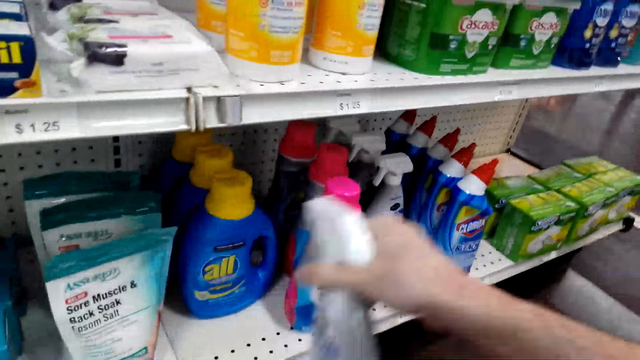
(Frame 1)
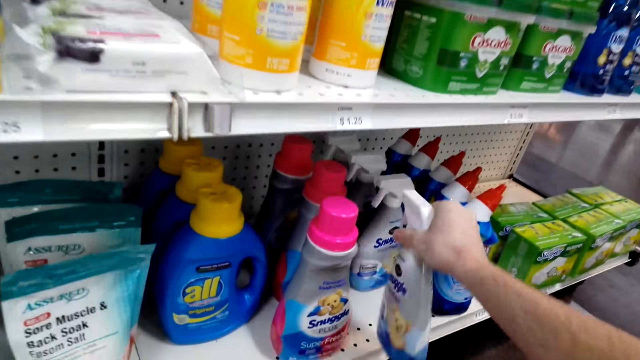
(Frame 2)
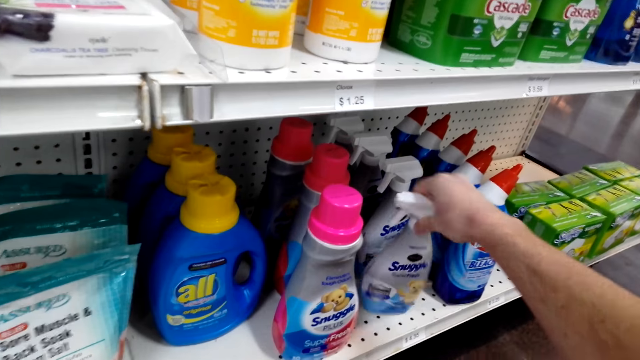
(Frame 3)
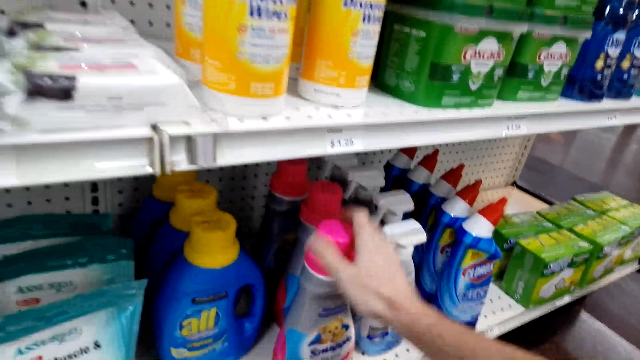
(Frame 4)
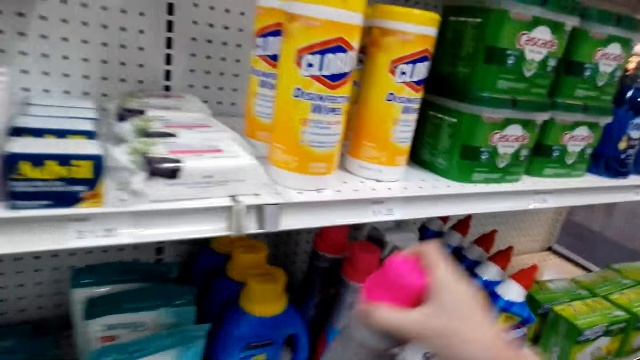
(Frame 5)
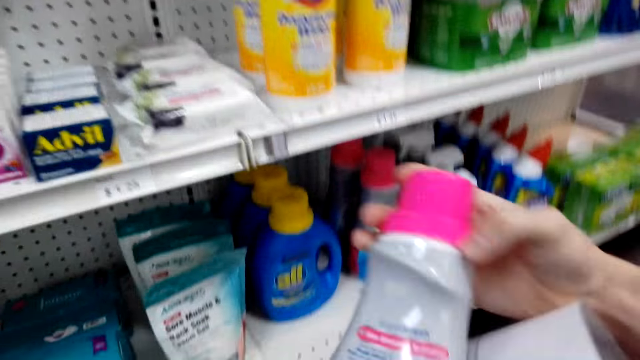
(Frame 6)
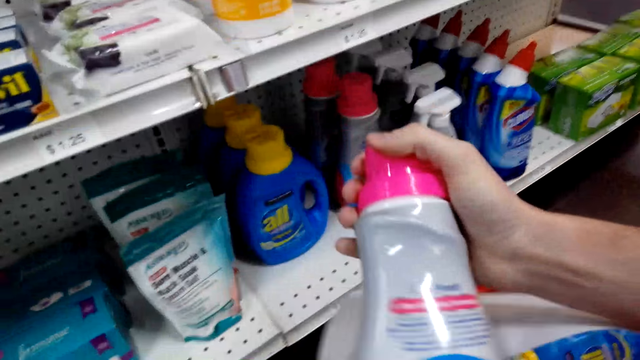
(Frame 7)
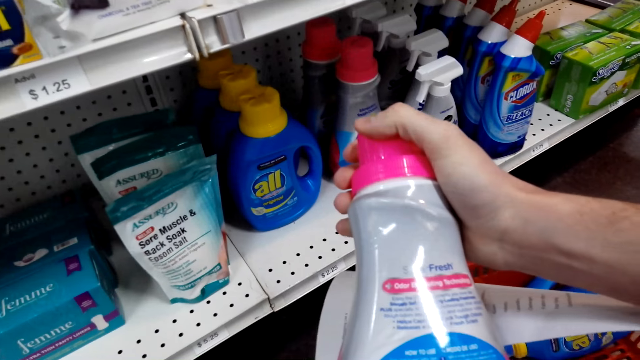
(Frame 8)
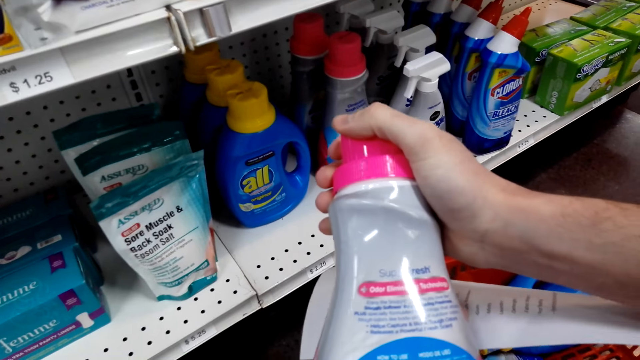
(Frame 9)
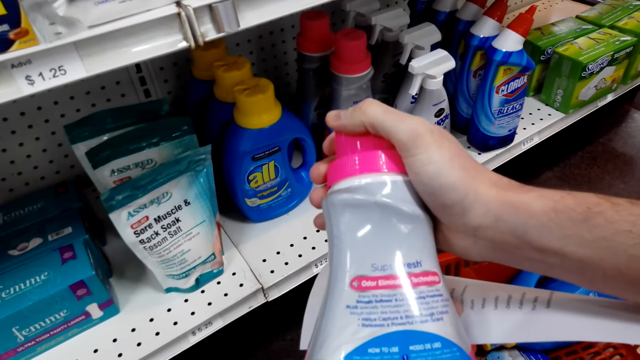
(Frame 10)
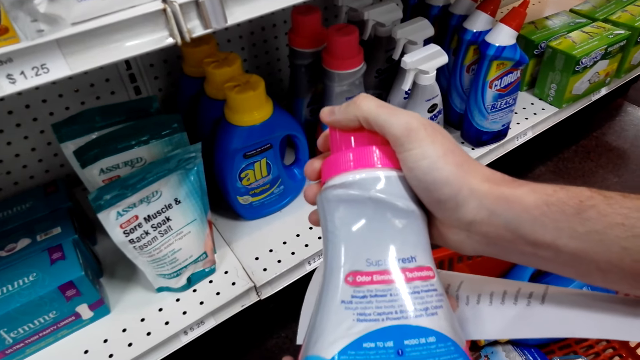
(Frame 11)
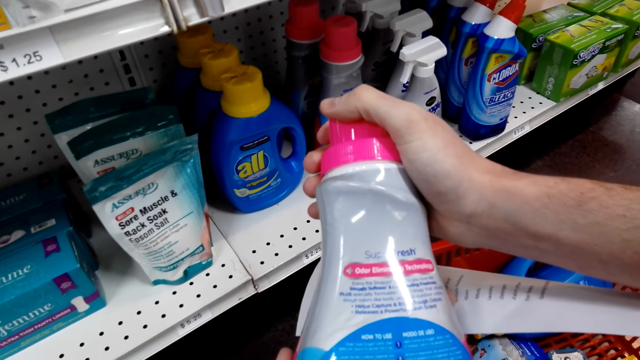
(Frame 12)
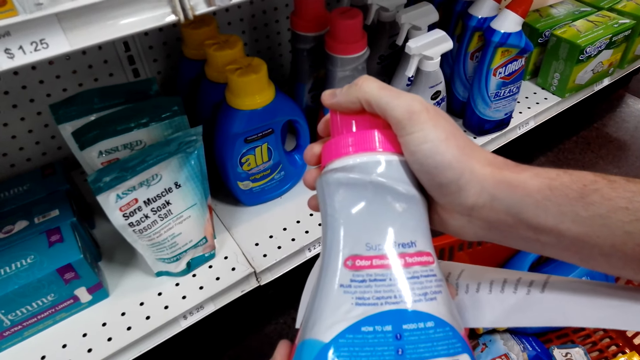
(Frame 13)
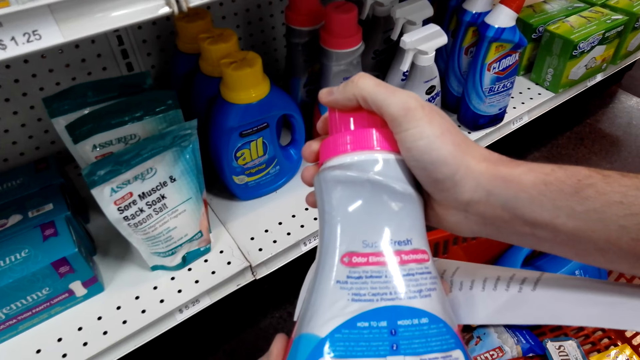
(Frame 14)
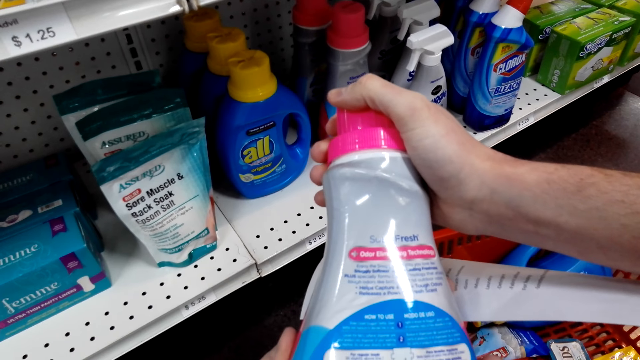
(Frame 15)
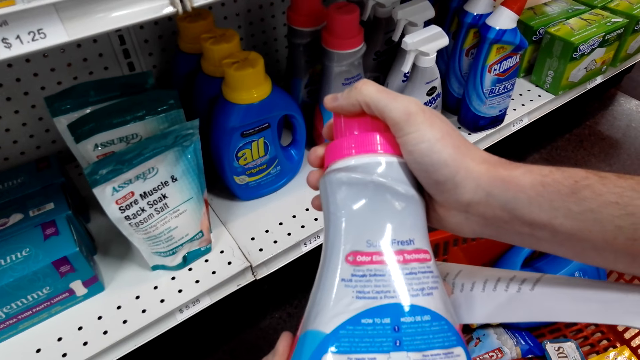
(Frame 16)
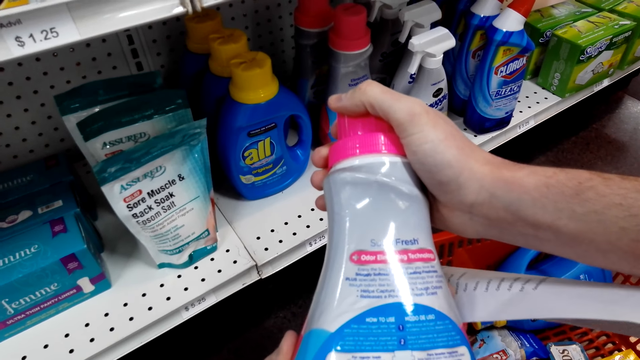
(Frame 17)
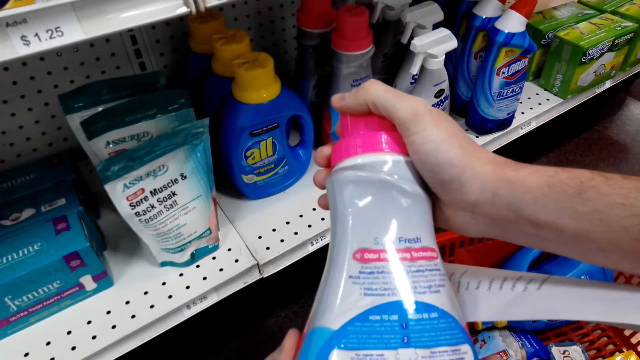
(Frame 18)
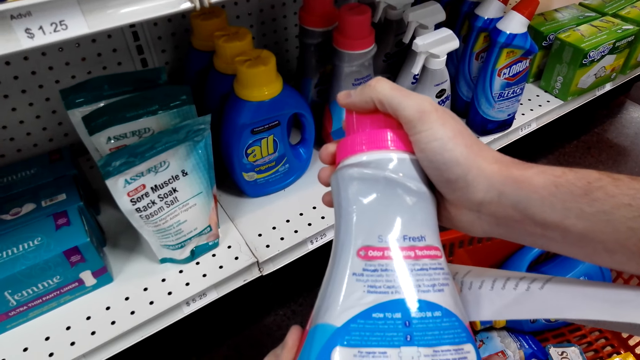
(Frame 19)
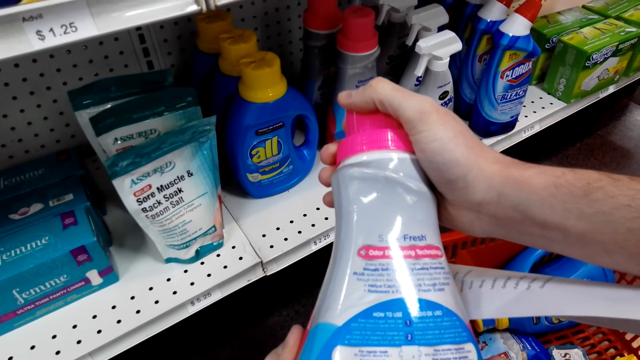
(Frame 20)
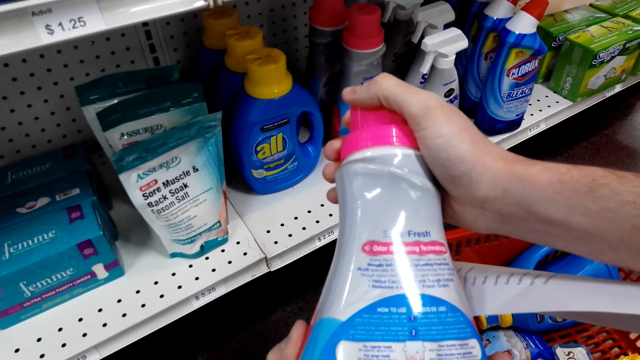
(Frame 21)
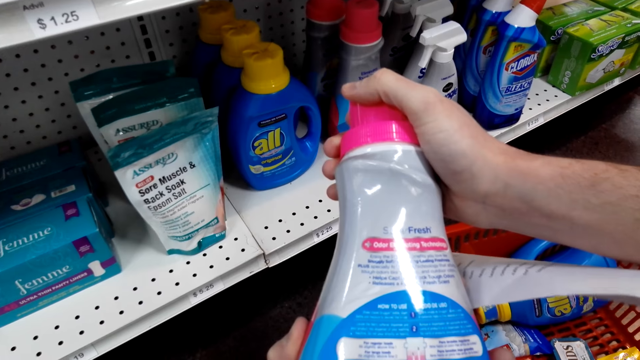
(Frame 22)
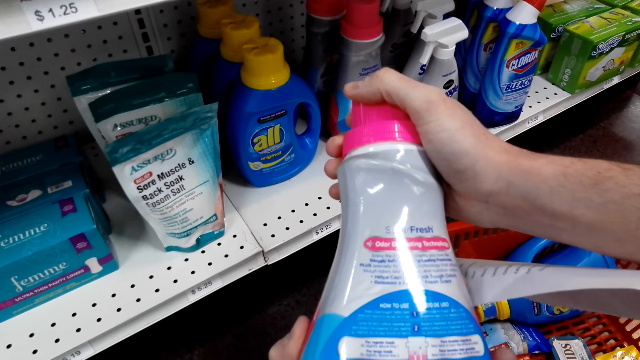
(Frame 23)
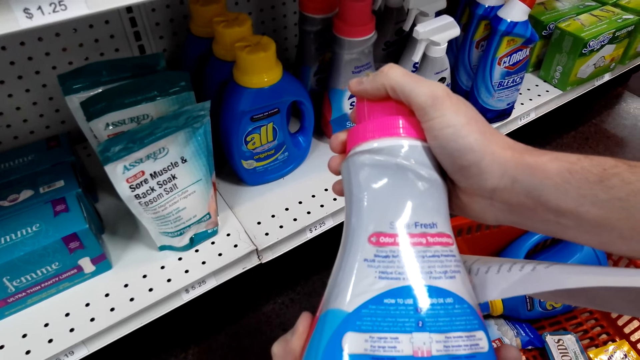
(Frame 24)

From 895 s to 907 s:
The camera wearer puts the bottle of detergent back on the shelf. They grab the previous bottle of detergent from the shelf and hold the printed paper. They read the detergent details. They hold the printed paper.

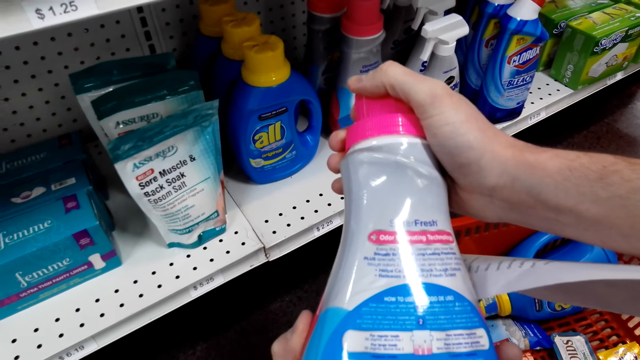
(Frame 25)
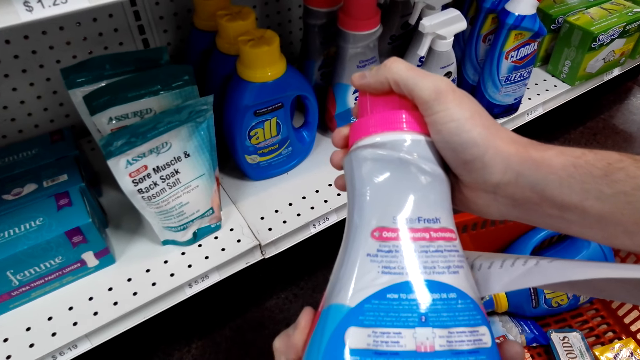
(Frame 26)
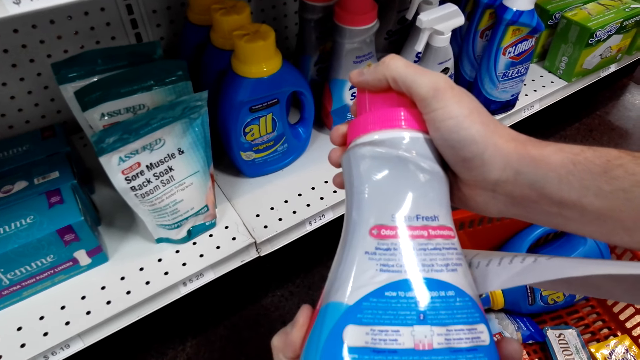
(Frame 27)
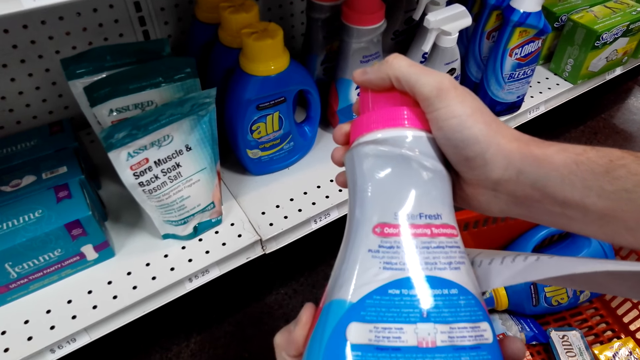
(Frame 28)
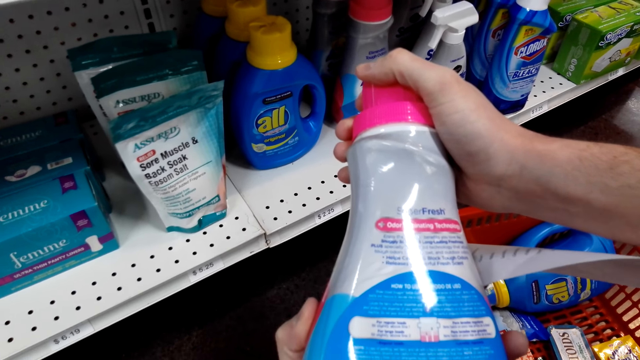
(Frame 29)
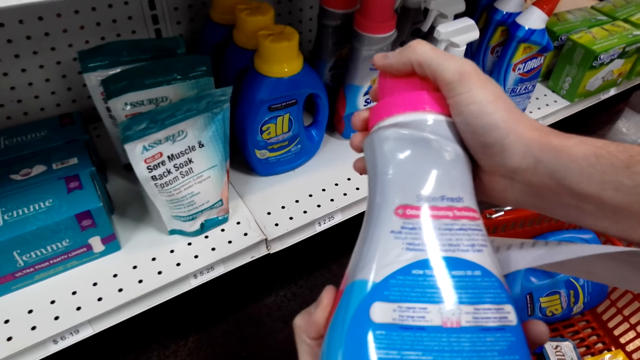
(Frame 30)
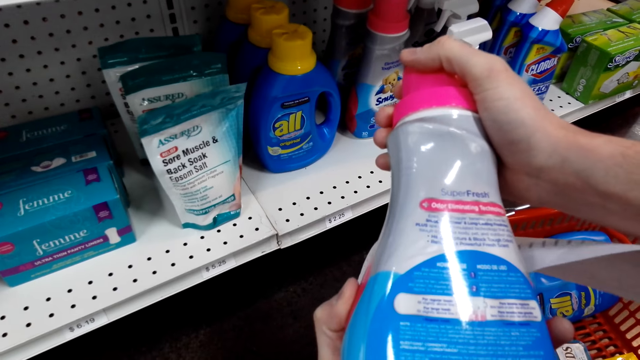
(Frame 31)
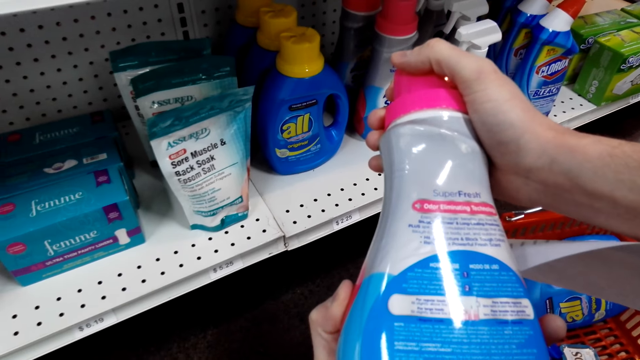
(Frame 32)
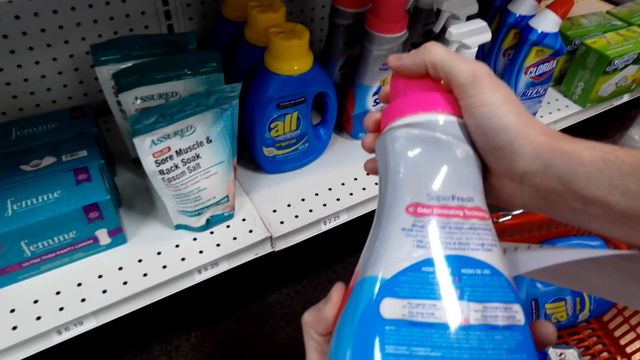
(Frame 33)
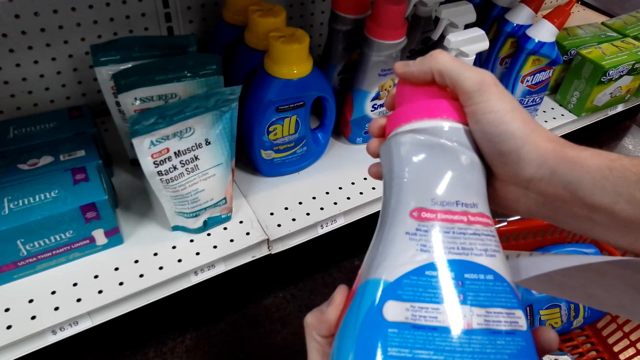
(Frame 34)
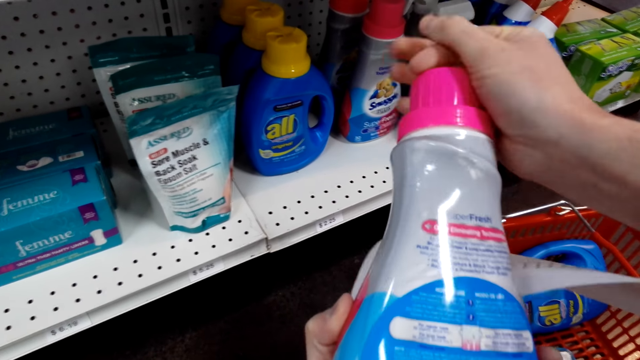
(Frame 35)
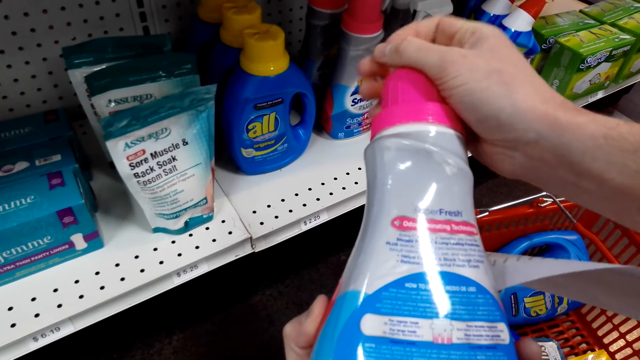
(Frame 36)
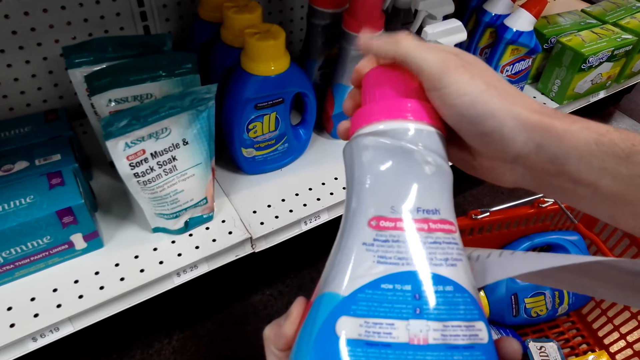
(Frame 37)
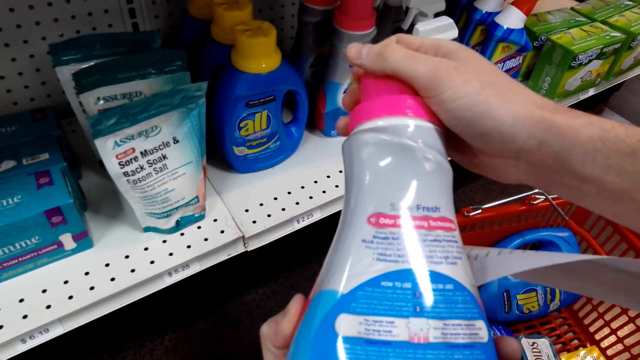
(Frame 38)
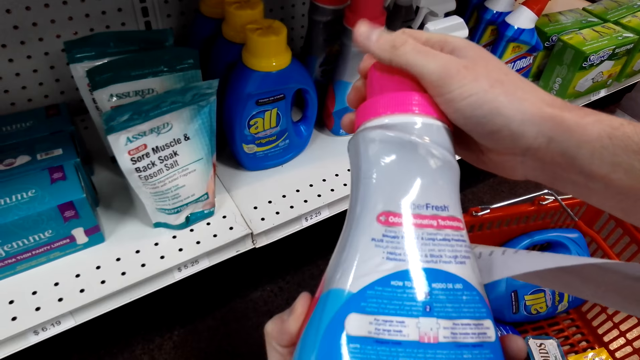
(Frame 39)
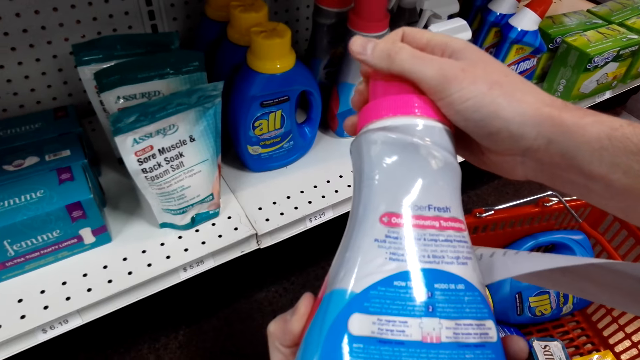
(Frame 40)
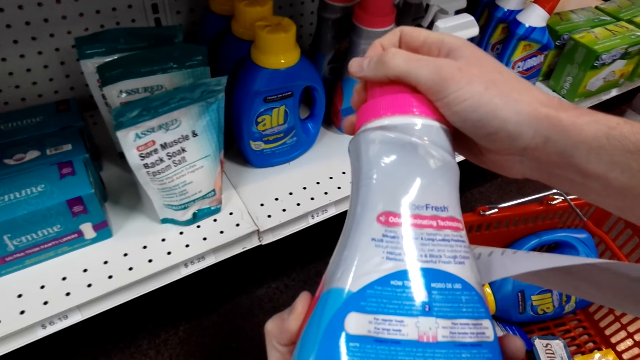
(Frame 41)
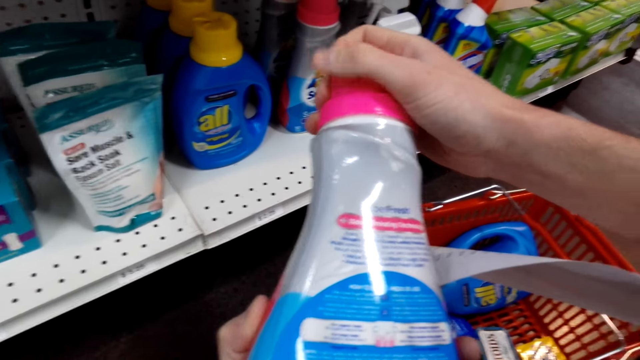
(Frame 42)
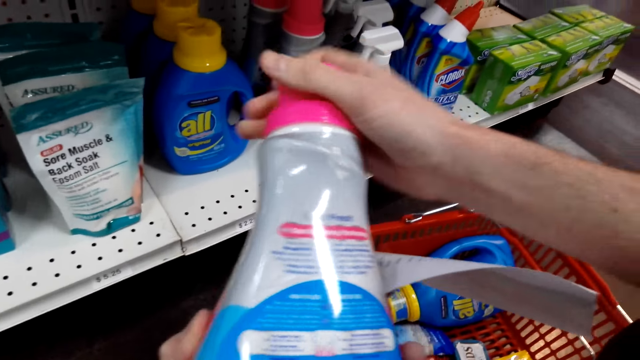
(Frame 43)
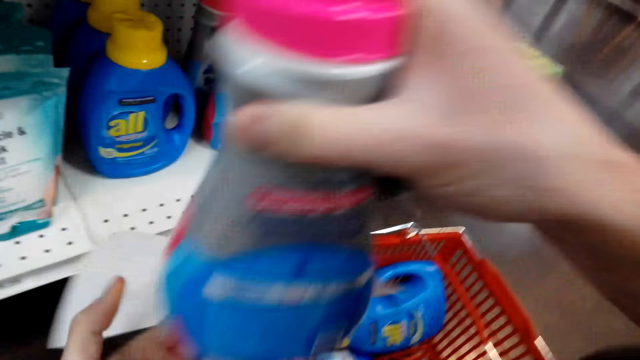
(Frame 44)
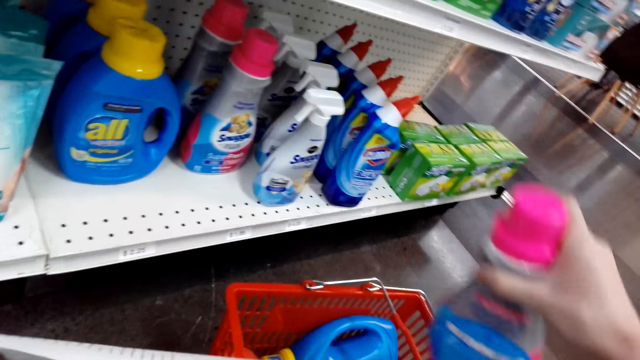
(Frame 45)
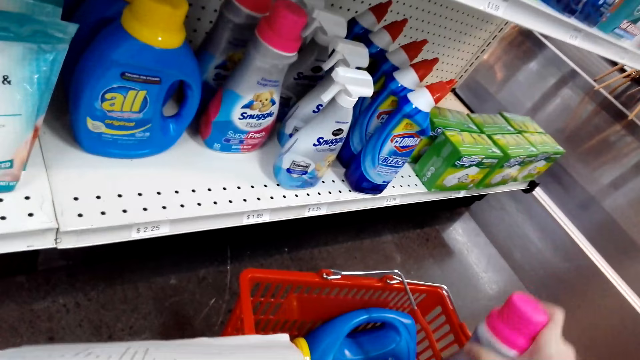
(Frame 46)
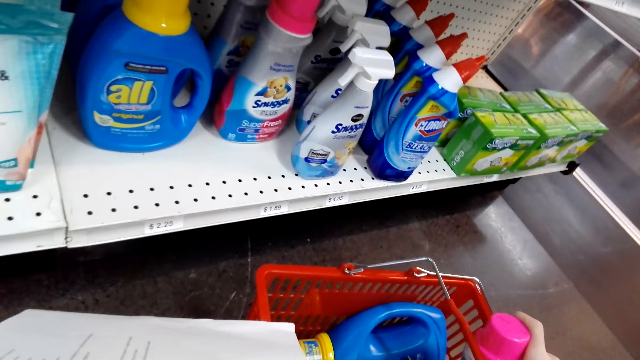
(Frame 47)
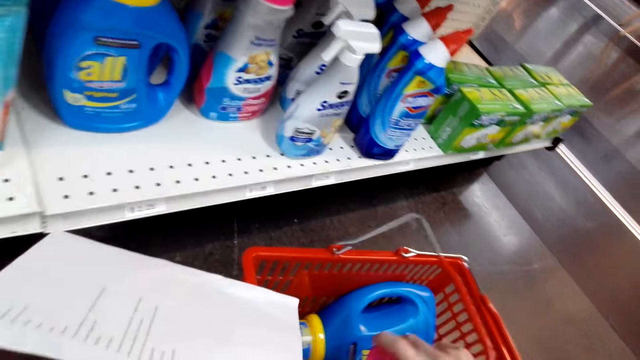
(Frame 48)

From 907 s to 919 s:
The camera wearer puts the bottle of detergent in the shopping basket and holds the printed paper.
